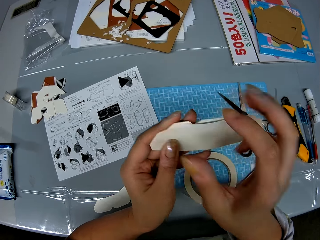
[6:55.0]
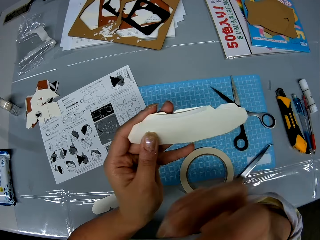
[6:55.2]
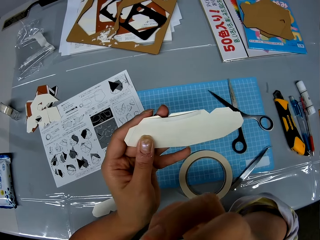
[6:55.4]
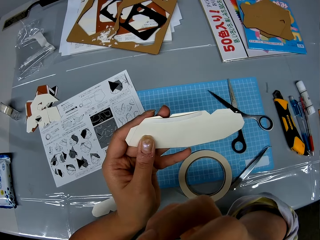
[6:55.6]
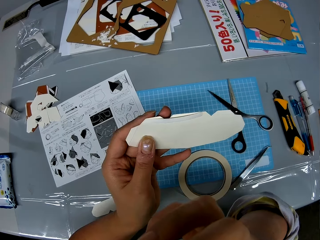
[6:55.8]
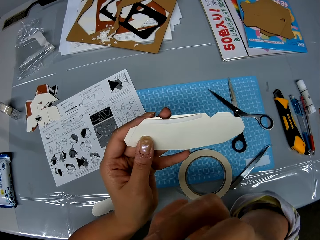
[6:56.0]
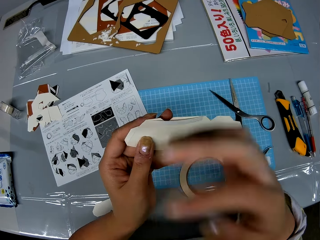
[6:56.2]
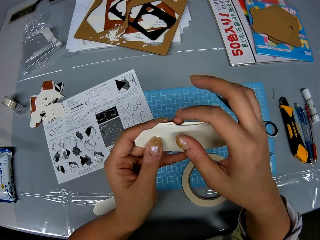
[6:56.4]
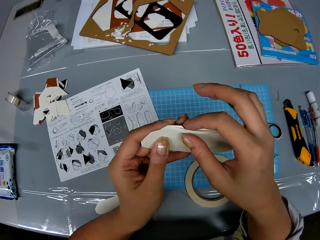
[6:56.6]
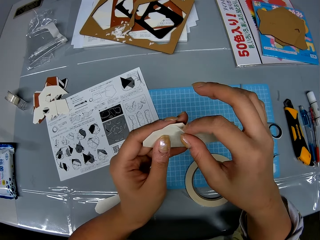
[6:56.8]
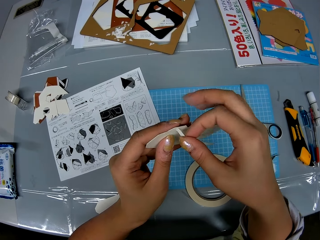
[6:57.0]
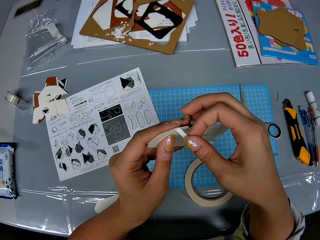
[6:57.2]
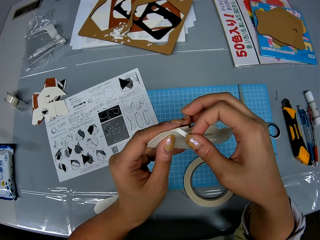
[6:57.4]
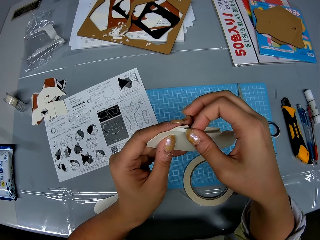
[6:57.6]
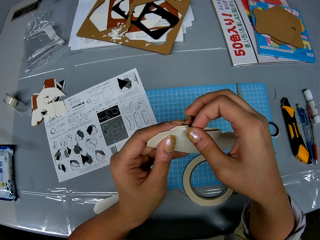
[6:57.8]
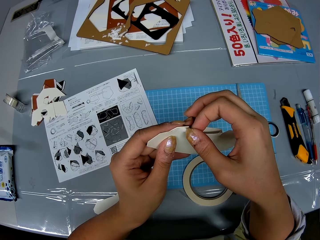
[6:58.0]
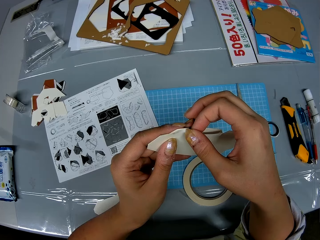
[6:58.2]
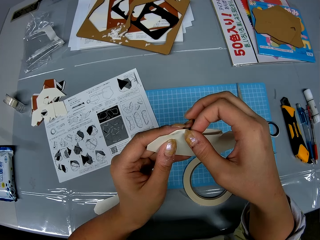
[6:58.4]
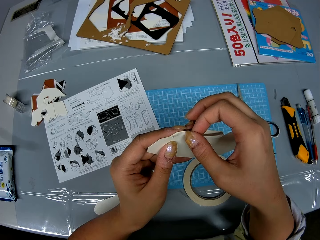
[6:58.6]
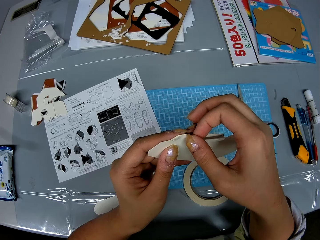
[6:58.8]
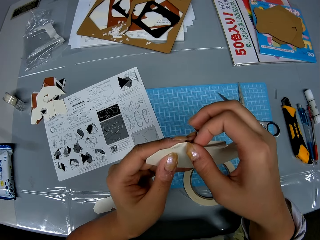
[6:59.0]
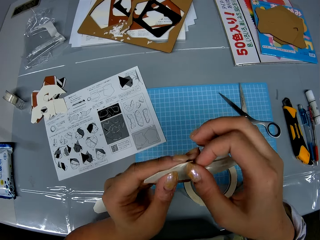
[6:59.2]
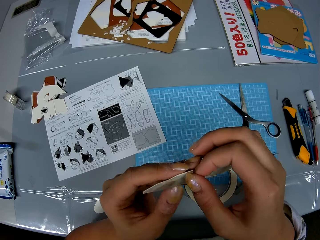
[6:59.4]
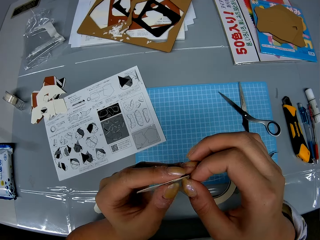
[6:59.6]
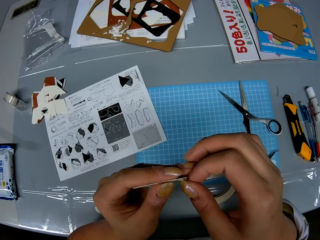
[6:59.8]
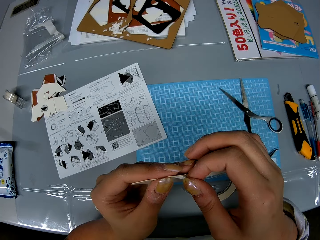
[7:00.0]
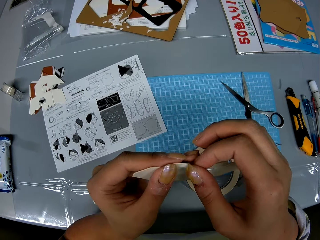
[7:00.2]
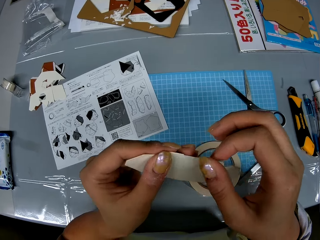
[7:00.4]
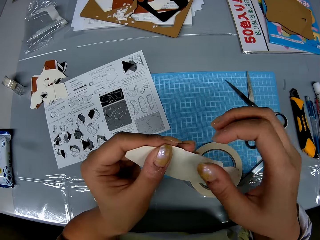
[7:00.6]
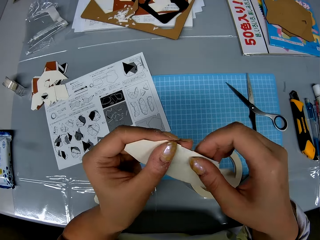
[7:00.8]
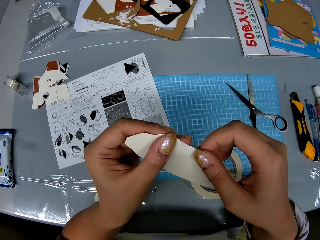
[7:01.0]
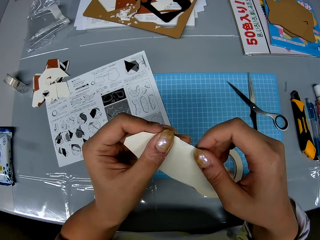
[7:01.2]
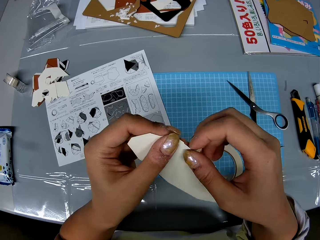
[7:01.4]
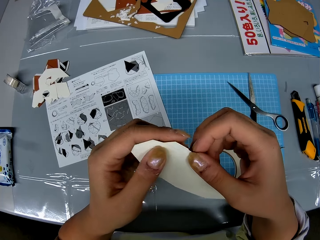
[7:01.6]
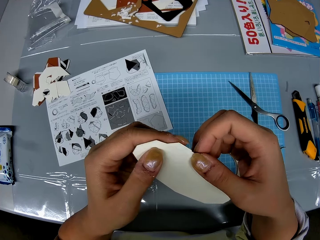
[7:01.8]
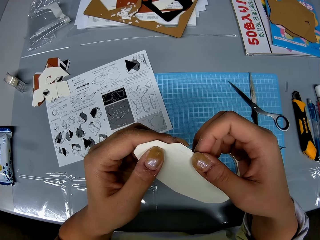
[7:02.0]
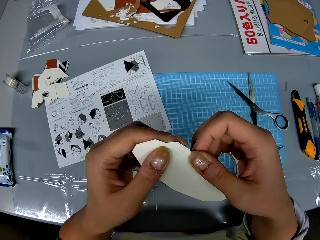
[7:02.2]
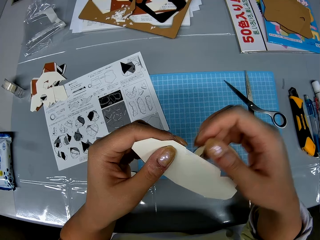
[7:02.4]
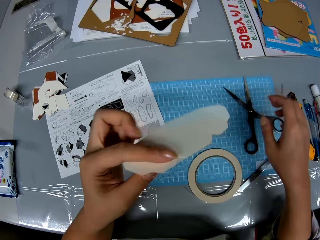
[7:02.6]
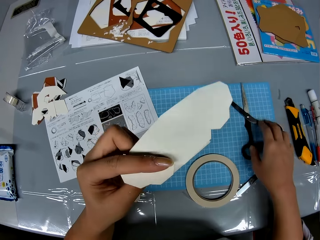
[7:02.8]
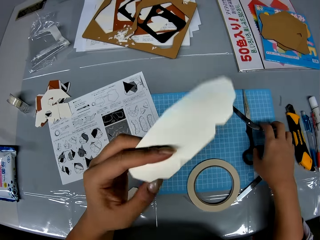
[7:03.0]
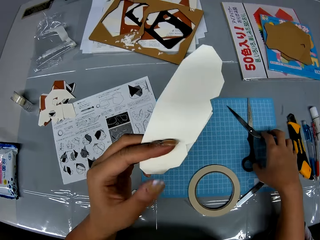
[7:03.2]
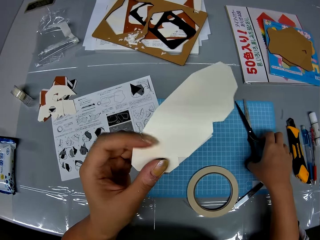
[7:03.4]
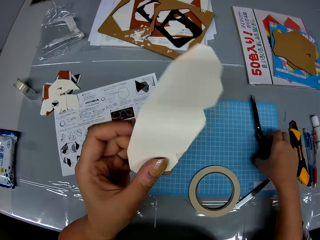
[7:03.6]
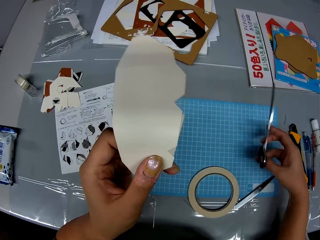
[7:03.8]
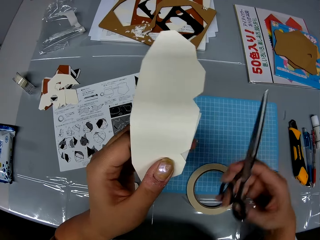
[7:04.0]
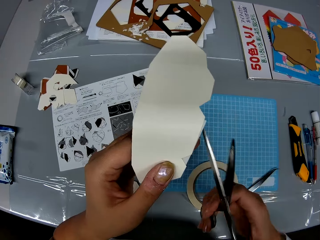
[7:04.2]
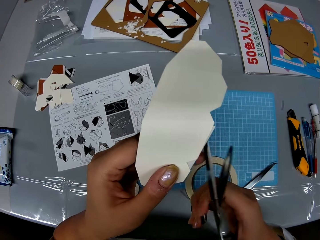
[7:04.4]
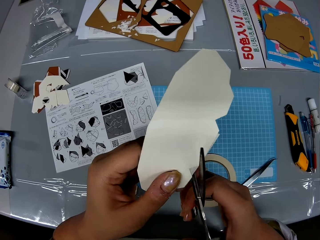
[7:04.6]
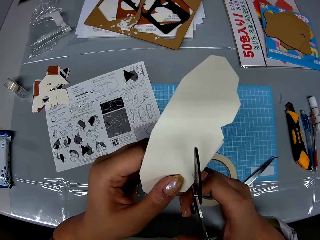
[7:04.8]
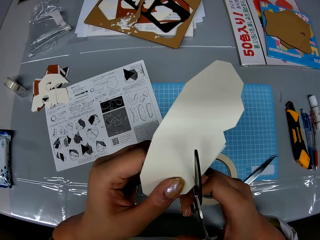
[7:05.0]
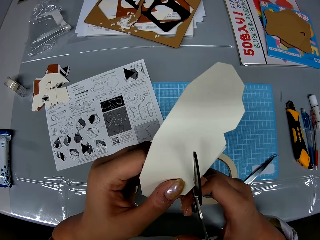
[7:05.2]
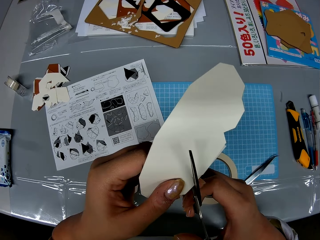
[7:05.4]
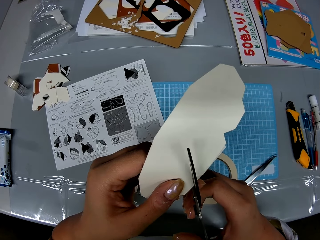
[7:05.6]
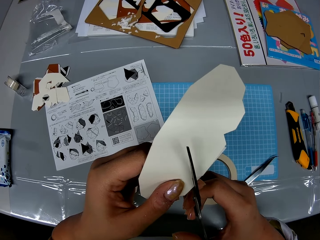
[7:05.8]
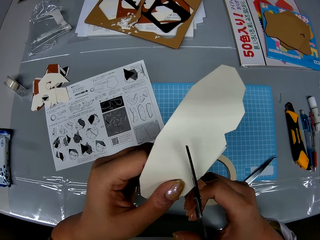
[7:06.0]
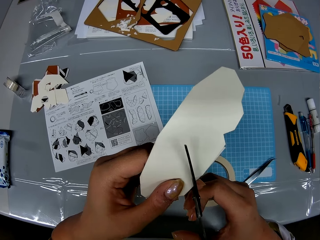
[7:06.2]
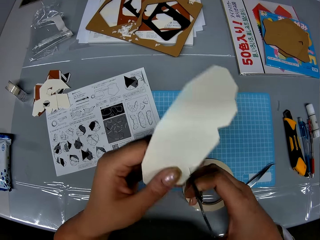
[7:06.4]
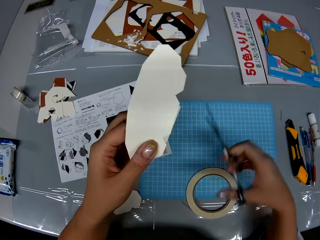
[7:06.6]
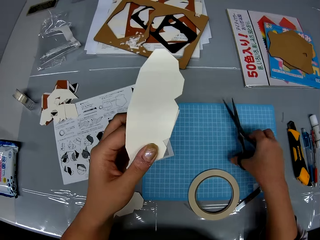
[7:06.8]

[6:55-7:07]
The camera wearer lifts his hand. He attaches the adhesive tape to the crafting paper. He picks up the scissors from the table. He cuts out a piece of adhesive tape on the craft with the scissors.

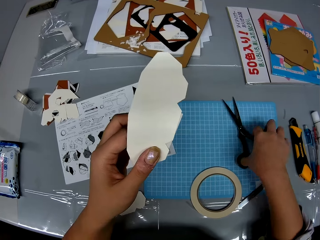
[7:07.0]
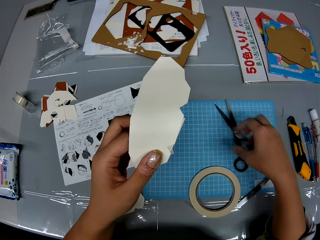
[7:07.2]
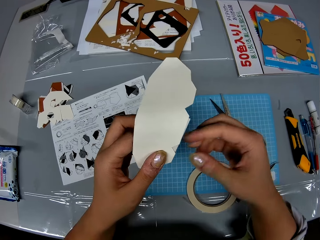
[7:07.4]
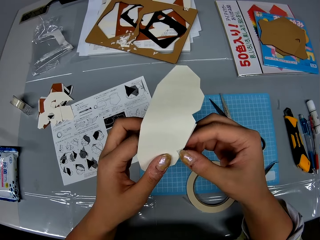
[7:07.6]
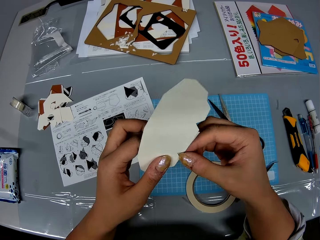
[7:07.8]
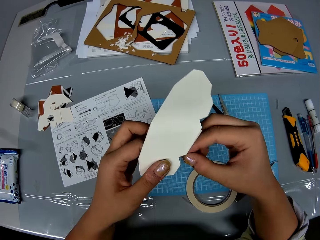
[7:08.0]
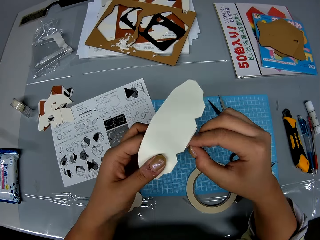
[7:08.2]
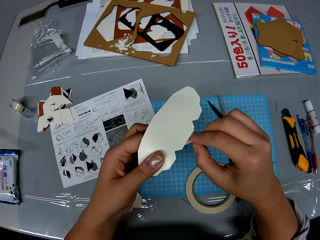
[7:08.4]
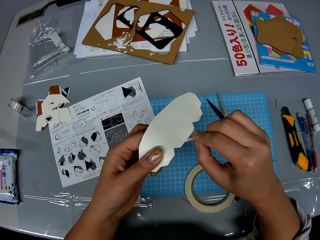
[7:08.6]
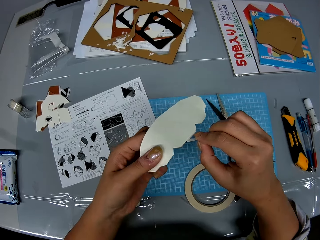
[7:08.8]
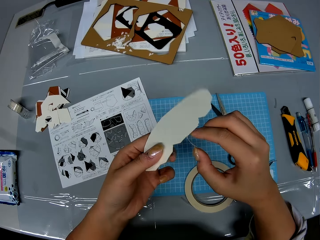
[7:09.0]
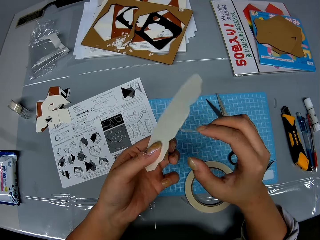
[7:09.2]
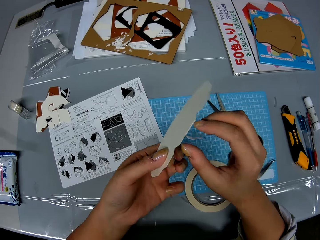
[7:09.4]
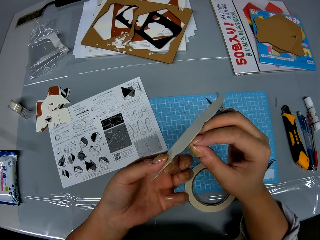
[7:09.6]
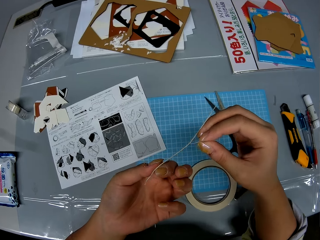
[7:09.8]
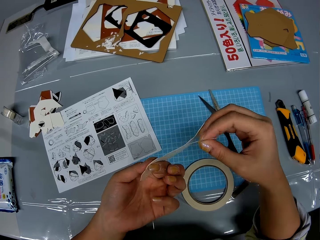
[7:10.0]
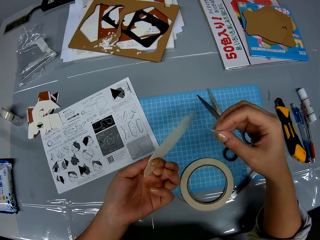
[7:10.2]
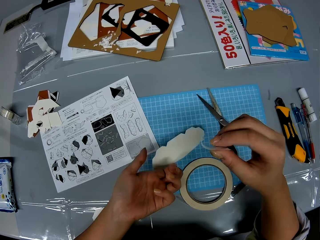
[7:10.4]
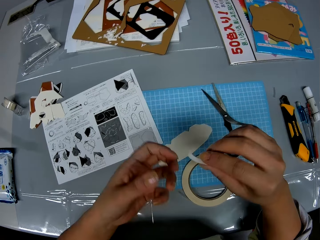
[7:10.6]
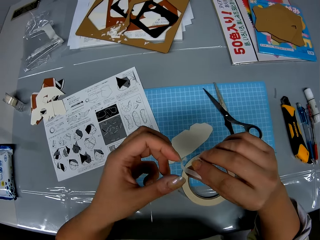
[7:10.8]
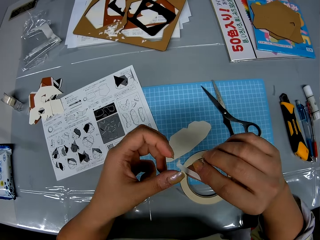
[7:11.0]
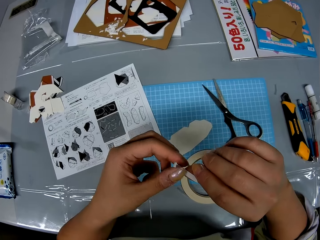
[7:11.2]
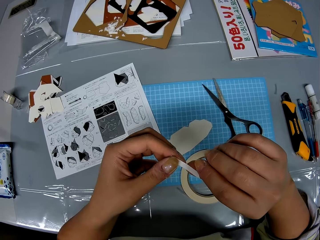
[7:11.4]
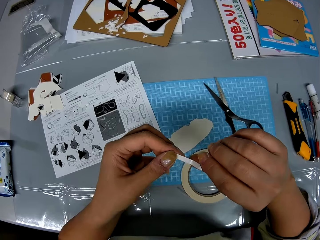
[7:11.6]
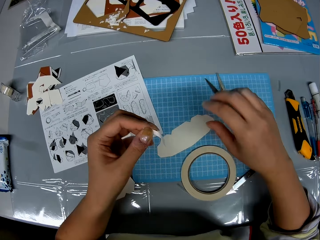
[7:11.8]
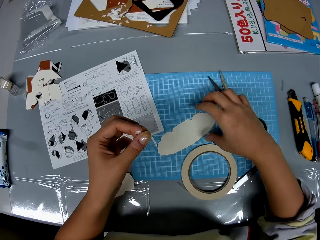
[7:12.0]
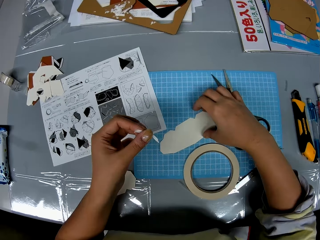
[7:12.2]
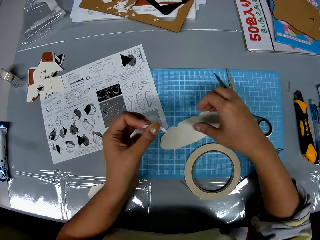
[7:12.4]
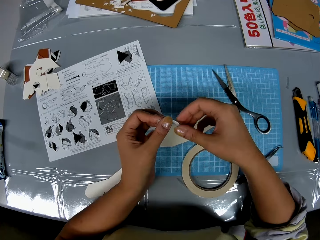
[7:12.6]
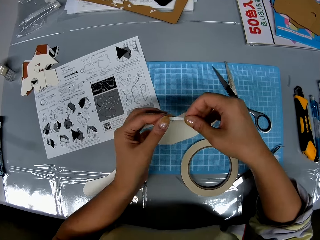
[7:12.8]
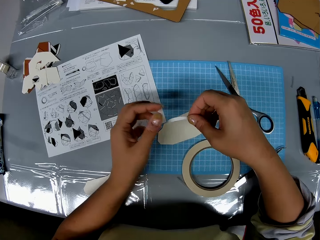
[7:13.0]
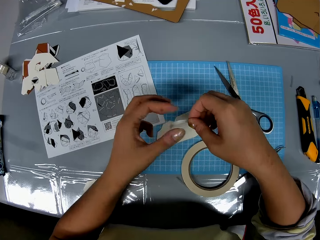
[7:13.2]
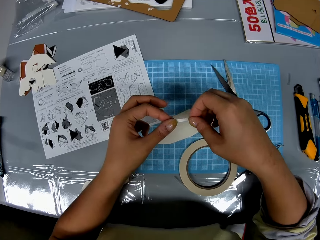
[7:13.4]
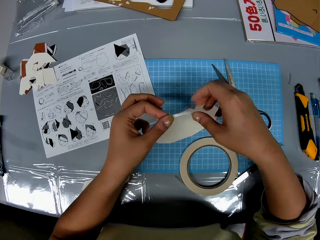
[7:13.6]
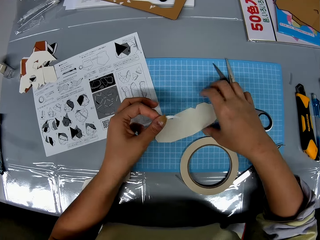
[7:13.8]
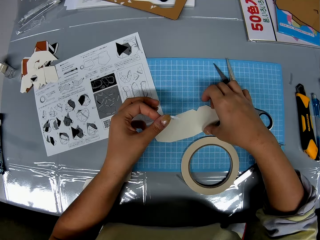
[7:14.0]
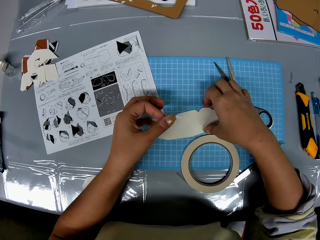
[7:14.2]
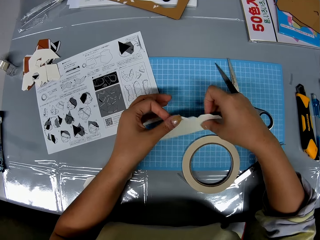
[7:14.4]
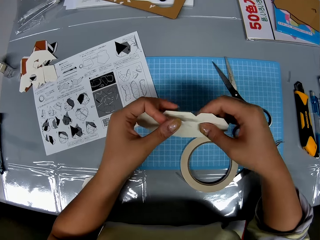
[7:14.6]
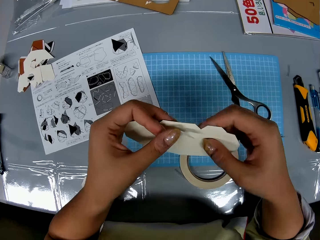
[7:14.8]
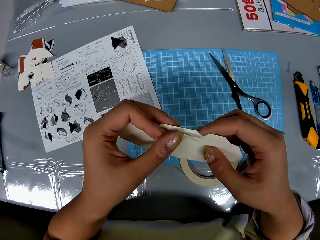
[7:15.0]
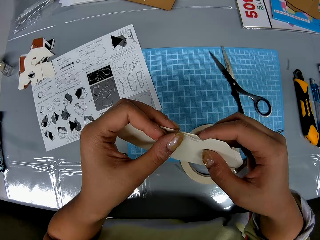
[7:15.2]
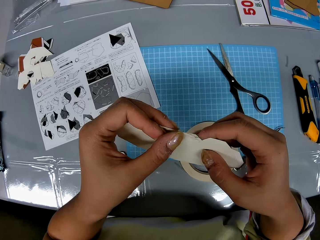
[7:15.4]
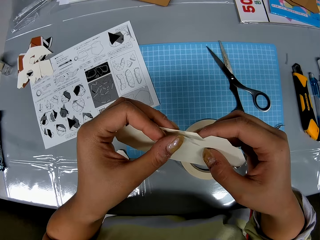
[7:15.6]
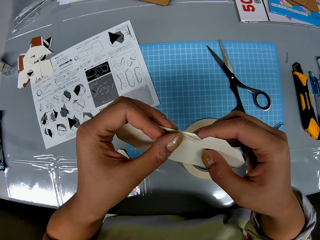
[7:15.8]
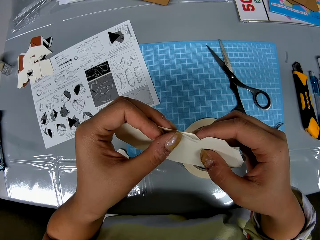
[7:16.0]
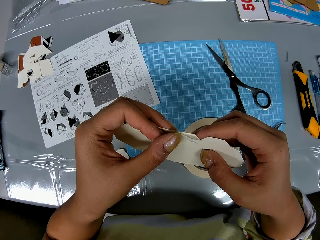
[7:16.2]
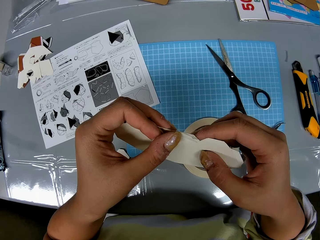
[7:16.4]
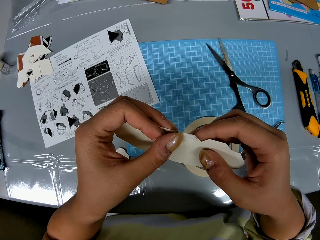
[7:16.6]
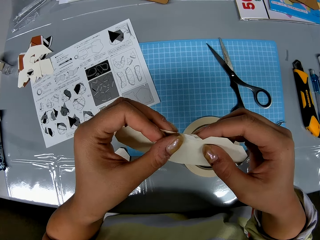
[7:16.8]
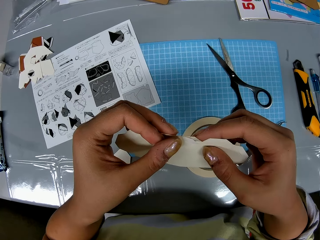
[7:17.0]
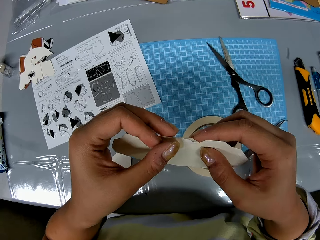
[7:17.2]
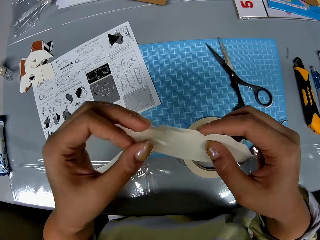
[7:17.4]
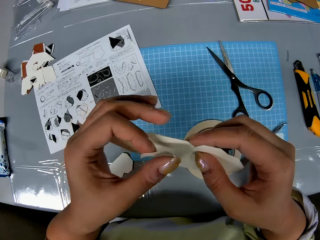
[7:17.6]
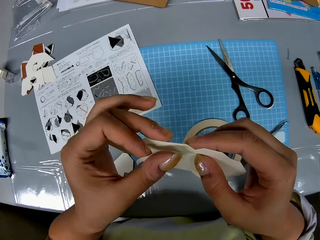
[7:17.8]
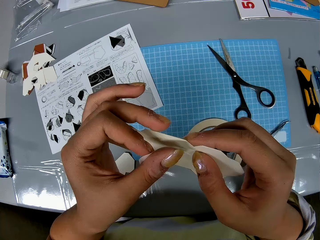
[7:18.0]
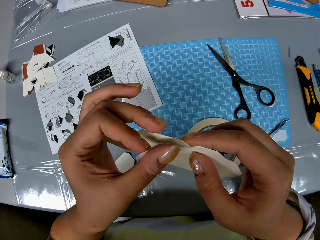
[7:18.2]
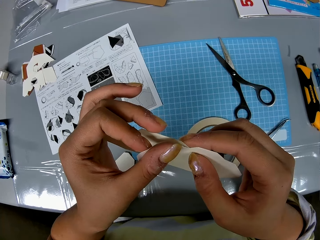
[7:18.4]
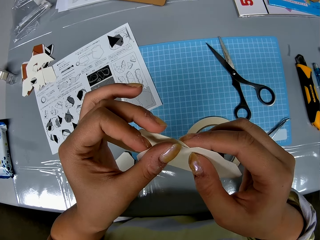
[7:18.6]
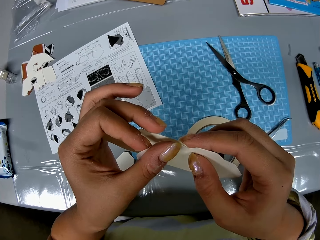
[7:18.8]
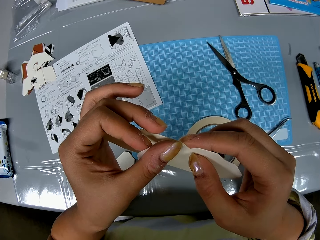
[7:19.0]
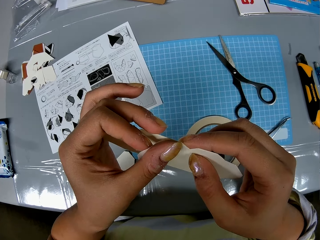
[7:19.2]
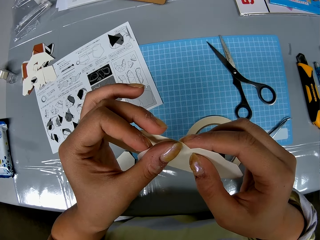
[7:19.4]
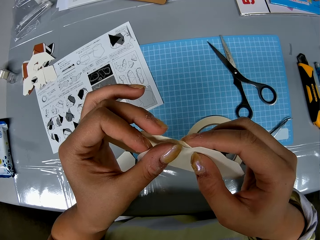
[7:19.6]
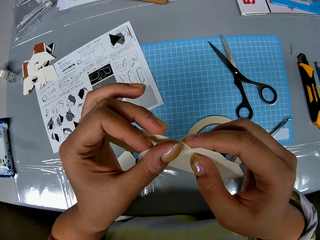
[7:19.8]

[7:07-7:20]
The camera wearer drops the scissors on the table. He removes a piece of adhesive tape from the craft with his hand. He drops the piece of craft on the table. He picks up the piece of craft. He attaches the adhesive tape to the crafting paper.
